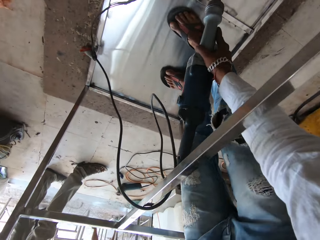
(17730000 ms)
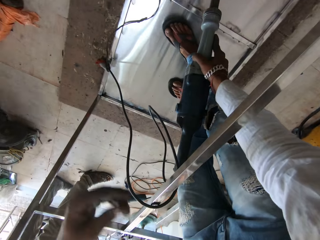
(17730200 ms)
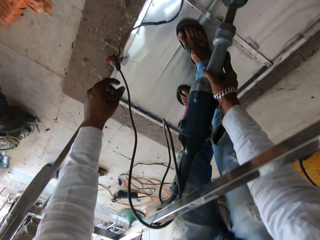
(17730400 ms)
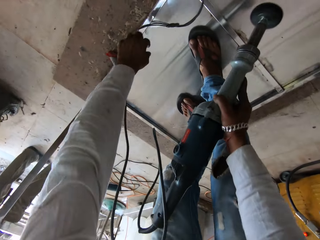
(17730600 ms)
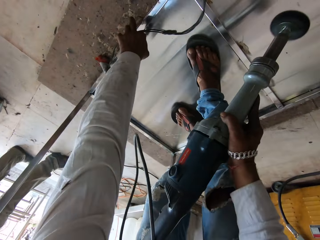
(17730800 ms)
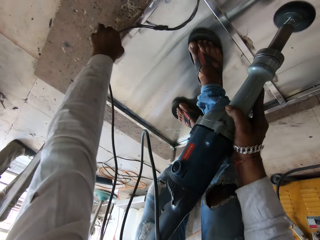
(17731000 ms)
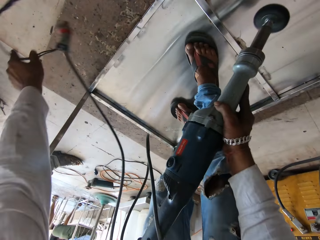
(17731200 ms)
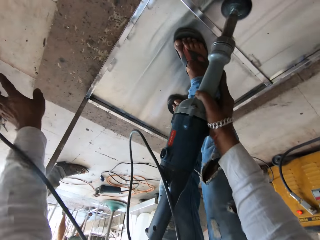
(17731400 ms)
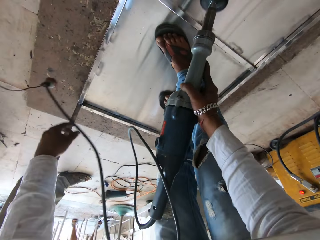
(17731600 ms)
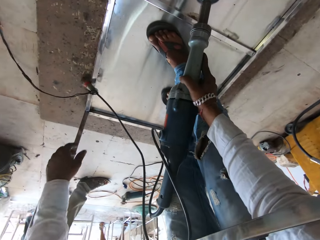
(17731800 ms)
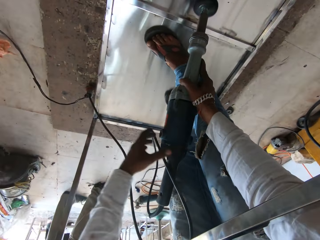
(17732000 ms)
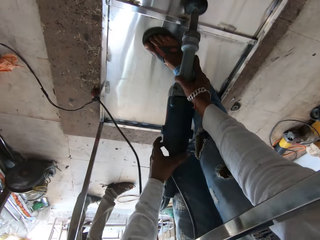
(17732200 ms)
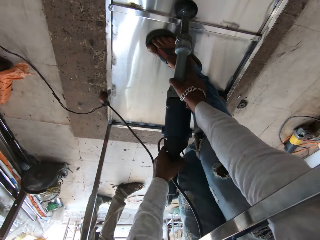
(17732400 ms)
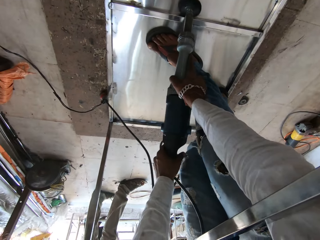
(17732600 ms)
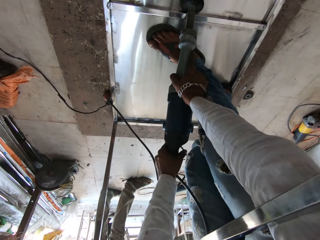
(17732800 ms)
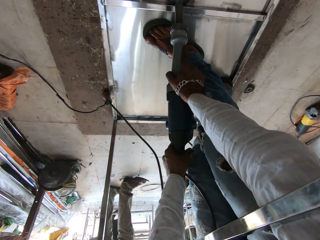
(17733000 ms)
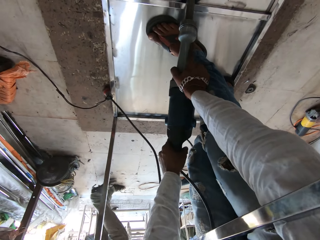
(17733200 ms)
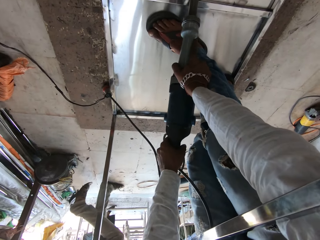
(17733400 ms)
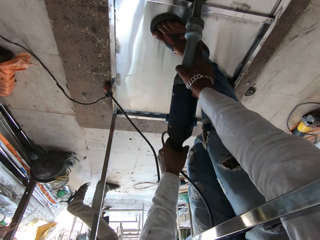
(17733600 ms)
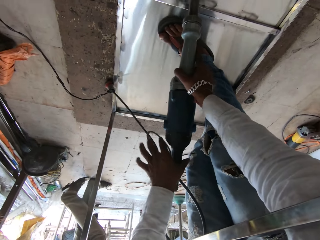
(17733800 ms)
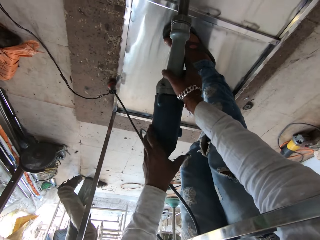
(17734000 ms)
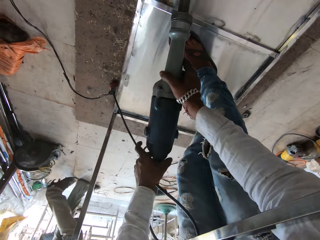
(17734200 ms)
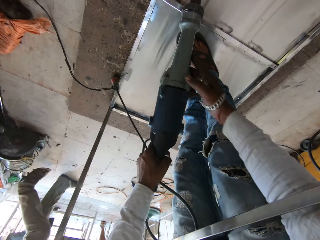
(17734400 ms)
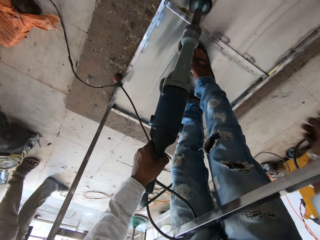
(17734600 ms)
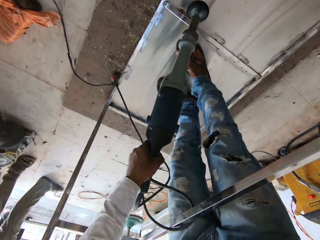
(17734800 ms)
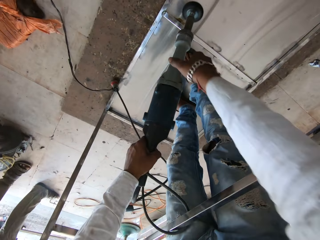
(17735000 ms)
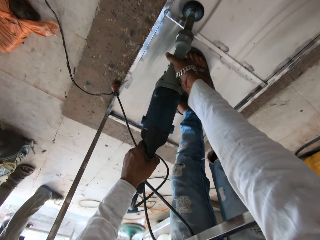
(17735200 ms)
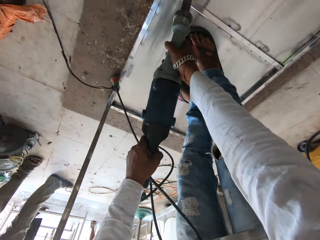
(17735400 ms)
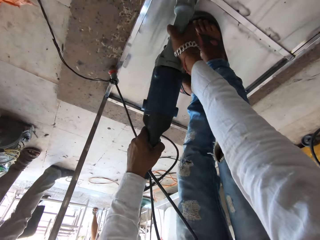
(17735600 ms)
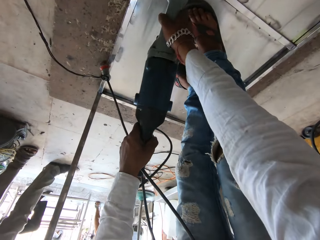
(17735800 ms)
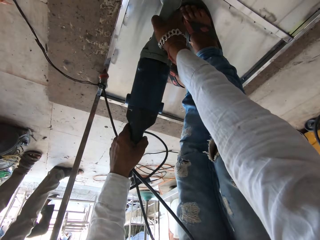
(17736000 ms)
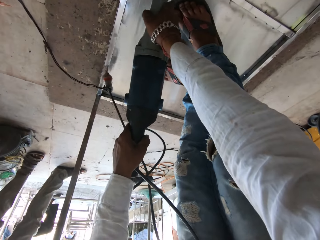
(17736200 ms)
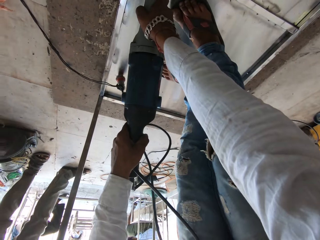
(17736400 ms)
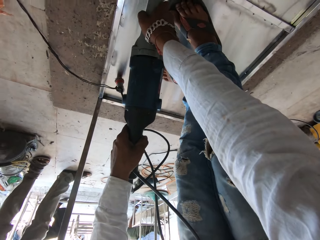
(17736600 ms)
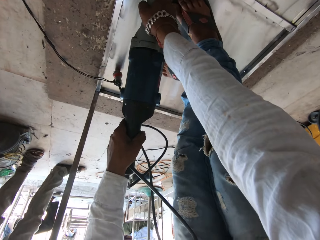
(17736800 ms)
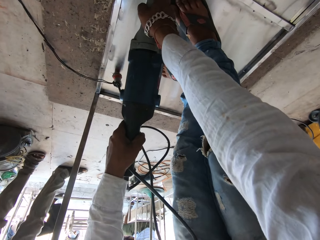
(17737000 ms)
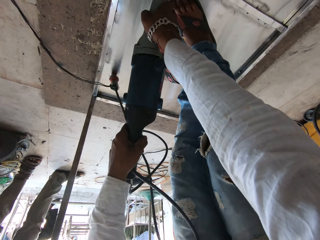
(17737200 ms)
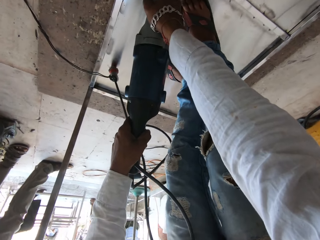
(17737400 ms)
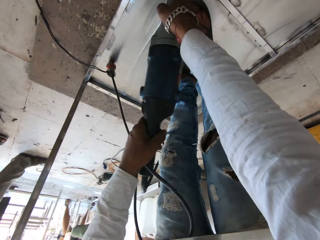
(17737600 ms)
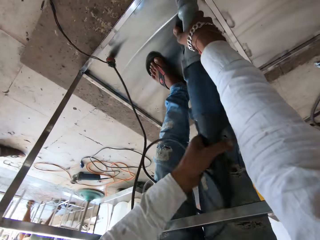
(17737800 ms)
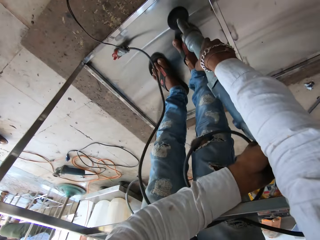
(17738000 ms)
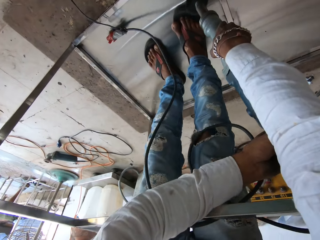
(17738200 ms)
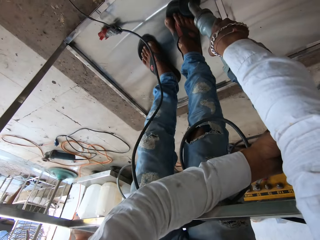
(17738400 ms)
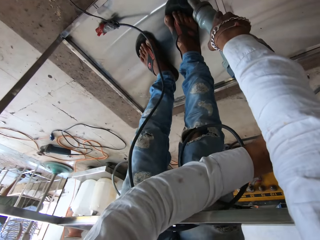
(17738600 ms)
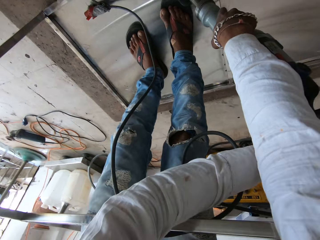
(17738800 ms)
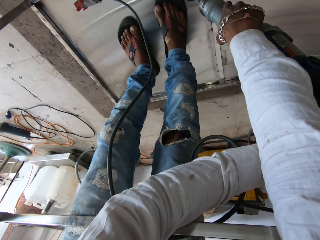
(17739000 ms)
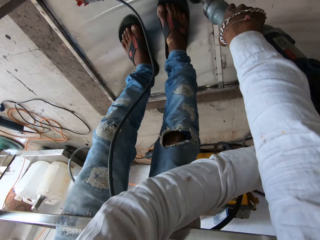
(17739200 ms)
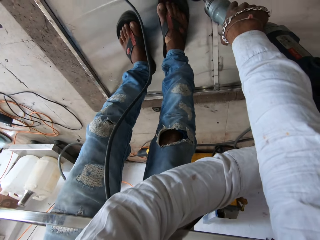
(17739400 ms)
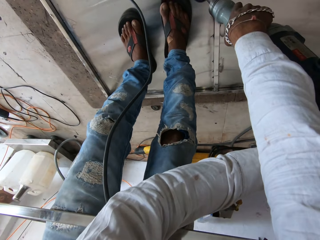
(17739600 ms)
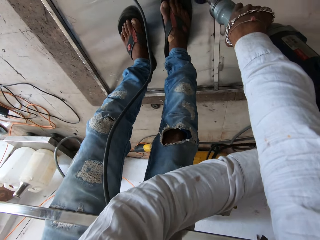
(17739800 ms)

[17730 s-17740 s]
The camera wearer pushes a cable. They hold an electric polisher with both hands. They polish a metal structure. They move the right hand. They hold the electric polisher with both hands. They polish the metal structure.

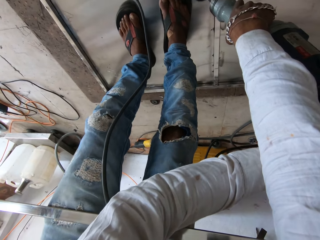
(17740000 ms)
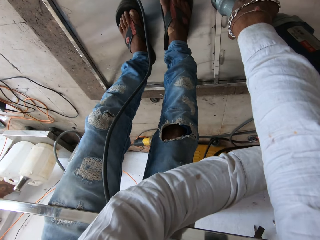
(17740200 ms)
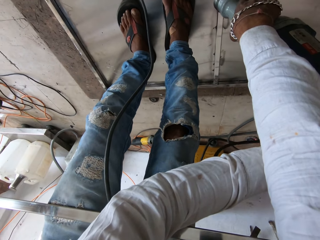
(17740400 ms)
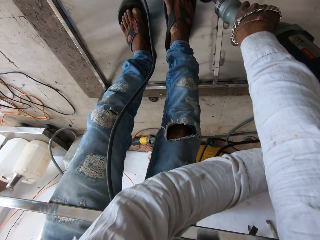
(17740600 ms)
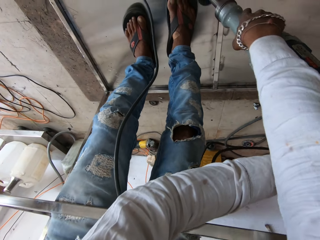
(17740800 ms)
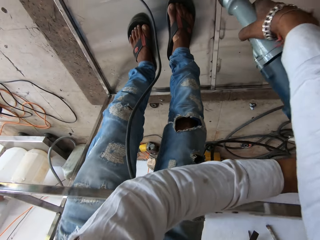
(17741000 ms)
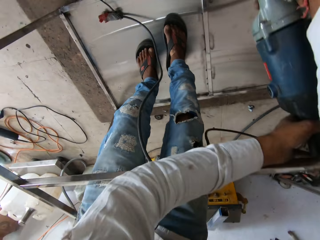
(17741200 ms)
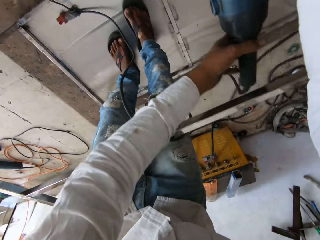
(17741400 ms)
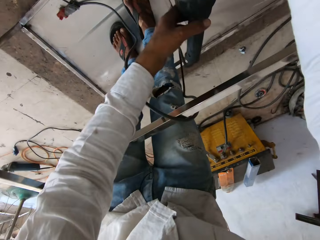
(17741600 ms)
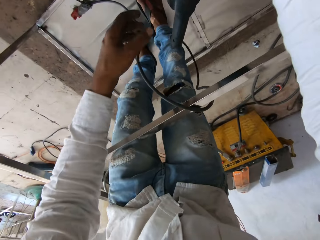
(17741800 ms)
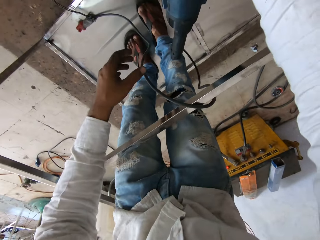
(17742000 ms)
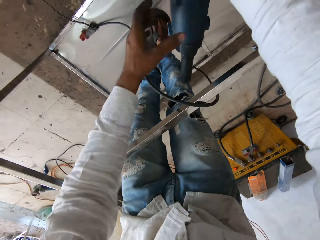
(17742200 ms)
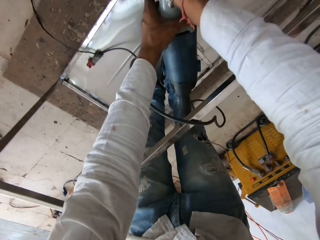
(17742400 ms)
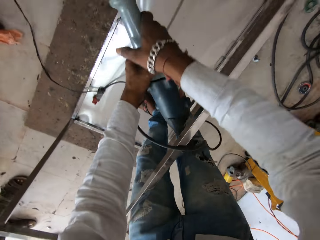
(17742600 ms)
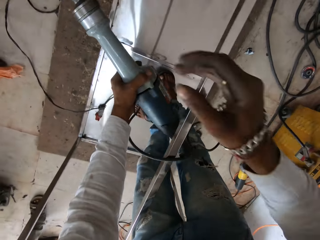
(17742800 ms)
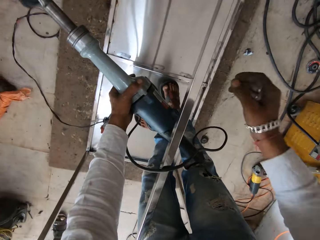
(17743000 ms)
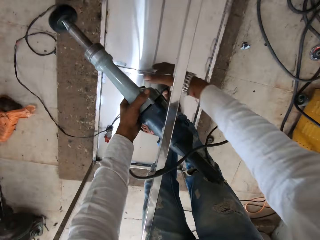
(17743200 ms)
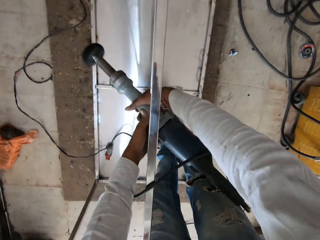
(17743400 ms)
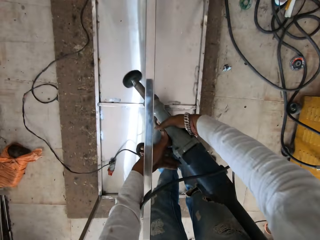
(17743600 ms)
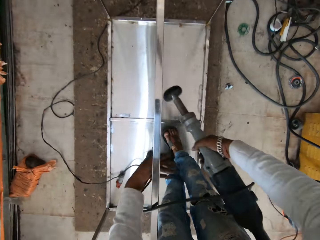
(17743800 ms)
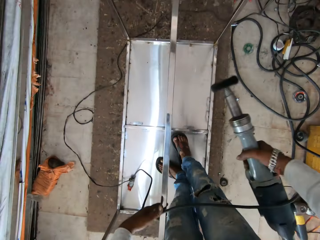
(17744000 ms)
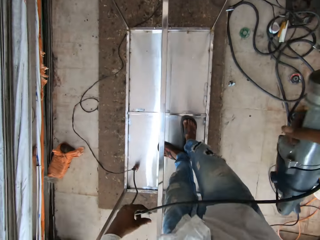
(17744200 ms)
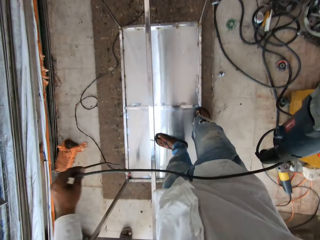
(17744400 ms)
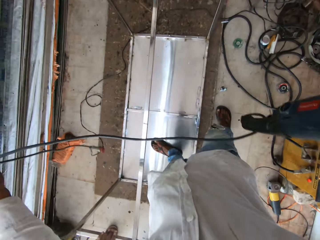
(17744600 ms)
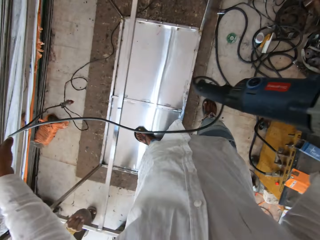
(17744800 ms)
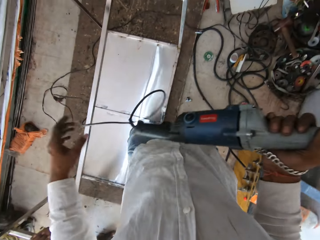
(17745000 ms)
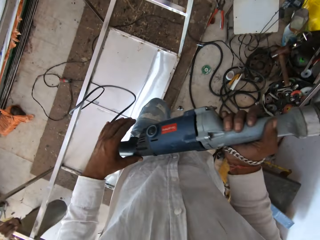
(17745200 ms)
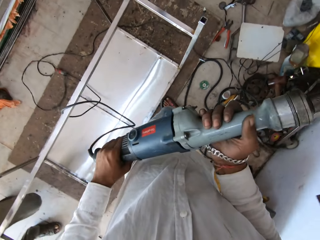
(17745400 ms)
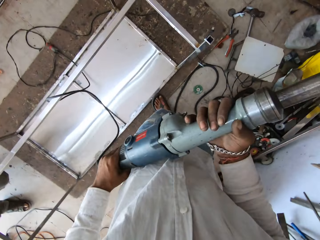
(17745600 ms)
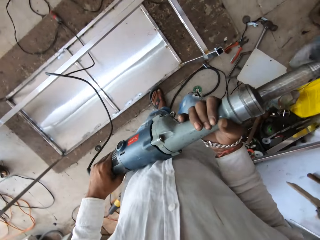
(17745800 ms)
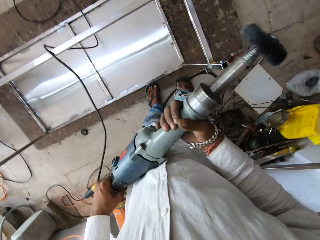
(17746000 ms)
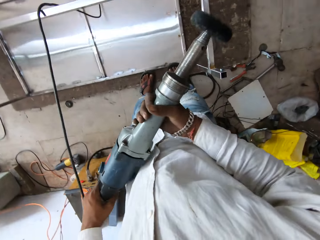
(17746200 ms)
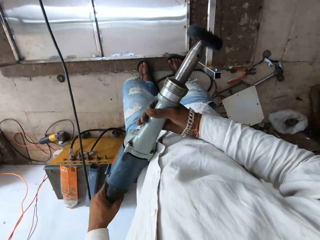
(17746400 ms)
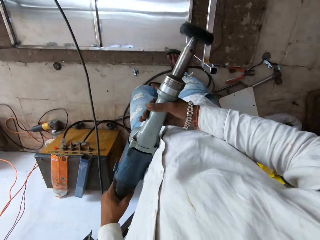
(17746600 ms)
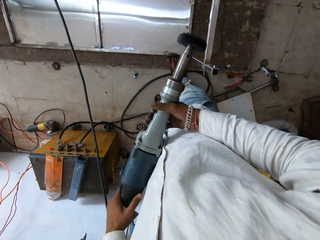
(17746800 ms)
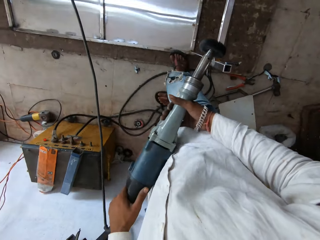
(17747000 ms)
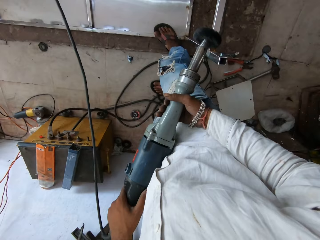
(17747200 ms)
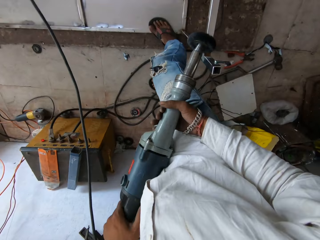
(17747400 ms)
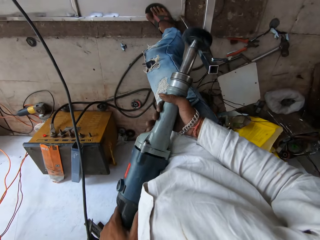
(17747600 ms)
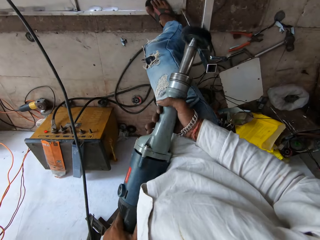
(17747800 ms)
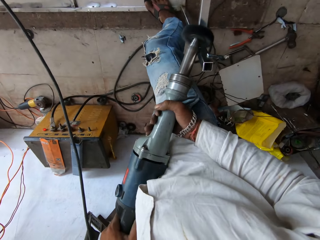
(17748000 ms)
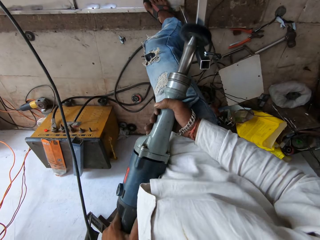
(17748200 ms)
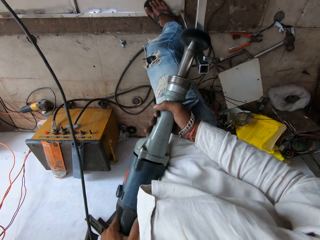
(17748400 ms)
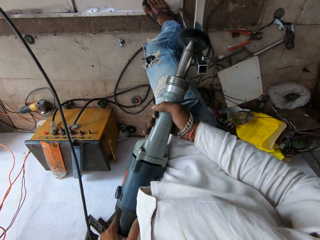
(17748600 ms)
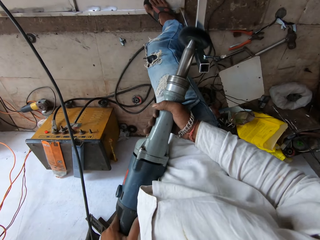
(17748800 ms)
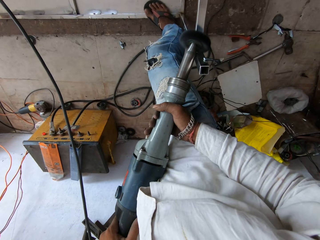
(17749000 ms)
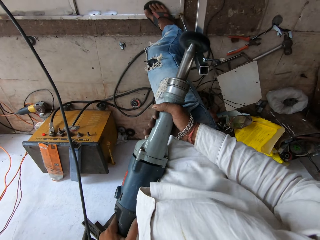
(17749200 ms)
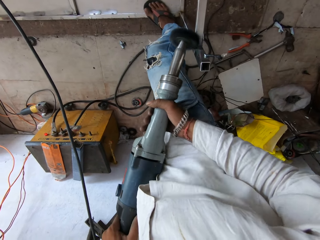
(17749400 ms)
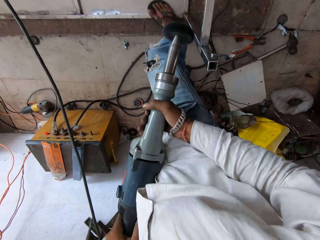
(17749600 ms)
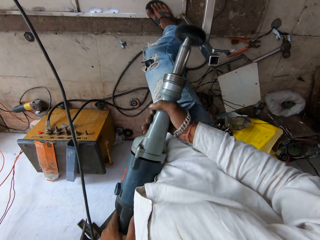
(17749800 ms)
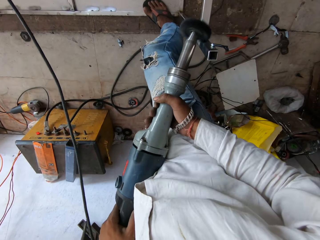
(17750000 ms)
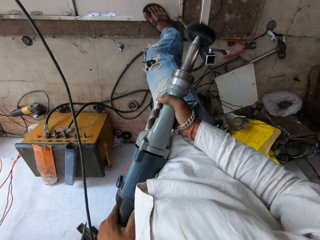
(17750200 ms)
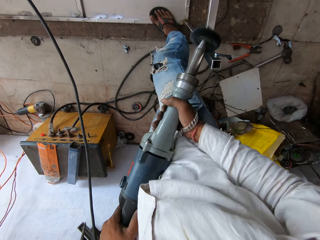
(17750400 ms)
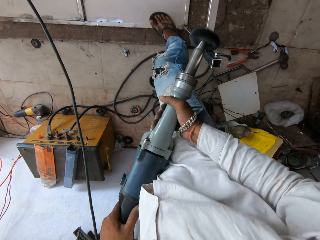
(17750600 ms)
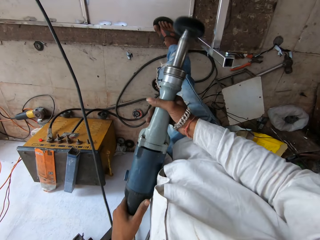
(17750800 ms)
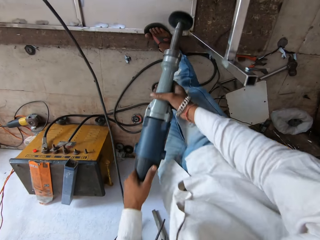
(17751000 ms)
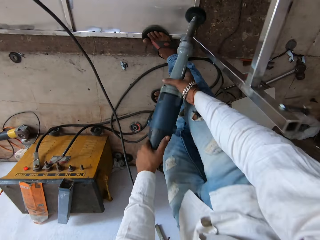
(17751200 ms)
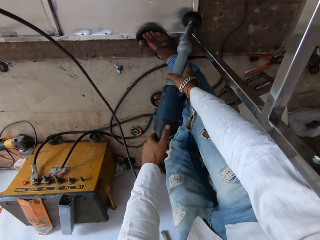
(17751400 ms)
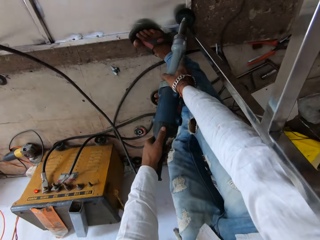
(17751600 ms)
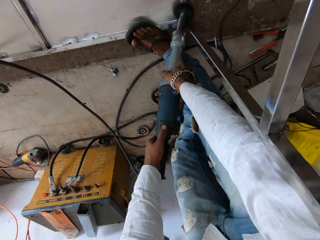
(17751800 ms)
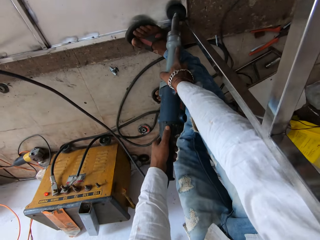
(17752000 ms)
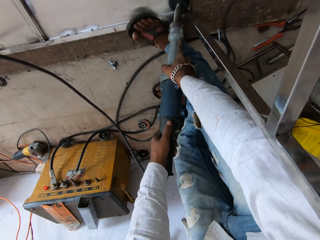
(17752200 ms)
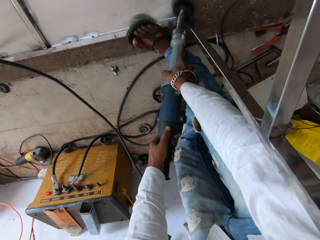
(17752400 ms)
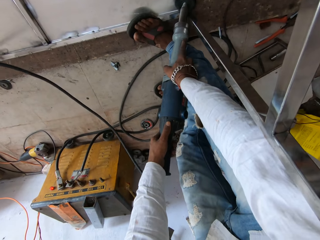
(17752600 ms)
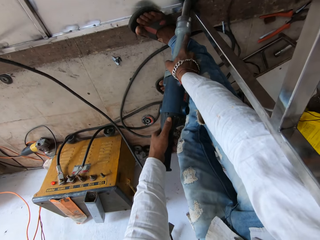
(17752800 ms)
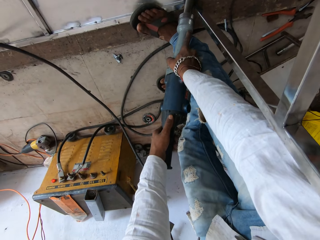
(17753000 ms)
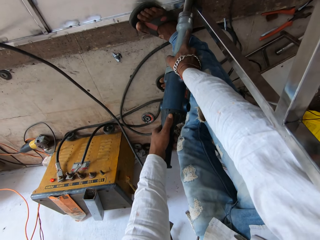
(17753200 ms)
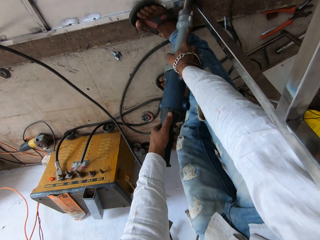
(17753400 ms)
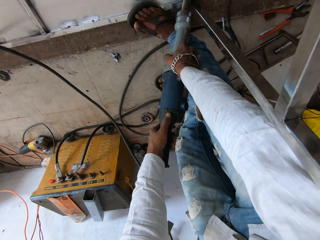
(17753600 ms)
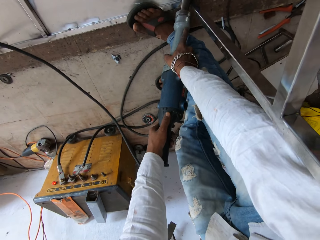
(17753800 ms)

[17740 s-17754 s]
The camera wearer holds an electric polisher with the right hand. They hold the electric polisher with the left hand. They lift the electric polisher. They pass the spindle mount cup brush under the metal. They pull a cable. They walk in the workshop. They hold the electric polisher with both hands. They polish a metal structure. They brush the metal areas with paint.
